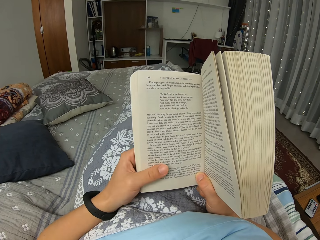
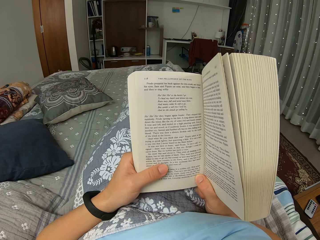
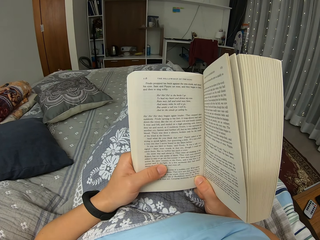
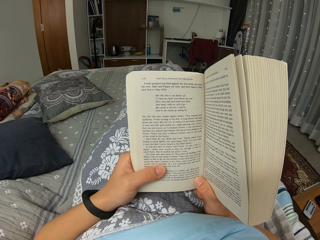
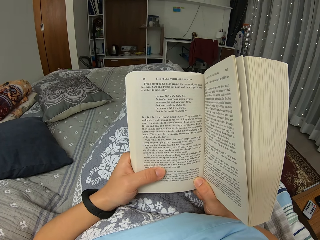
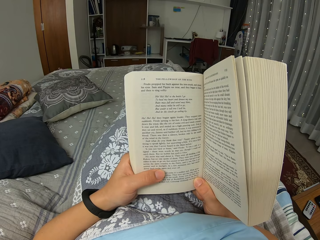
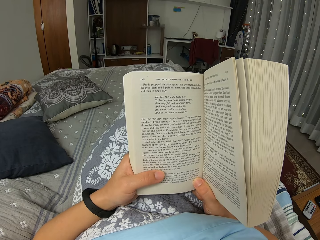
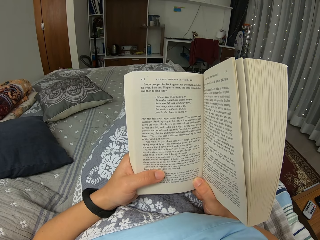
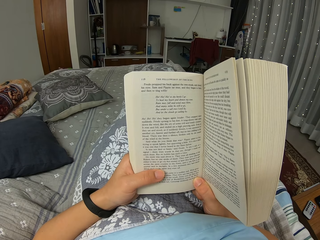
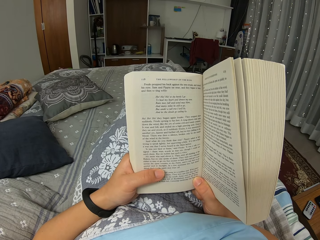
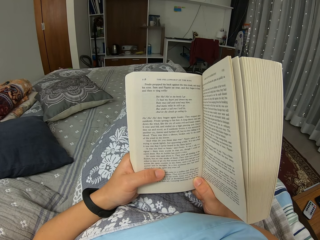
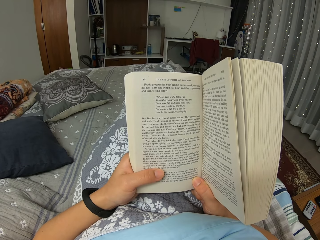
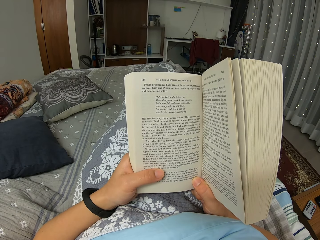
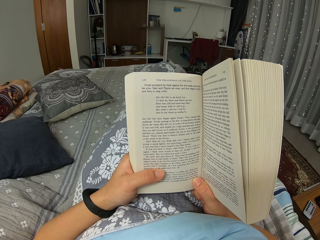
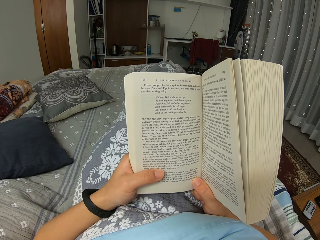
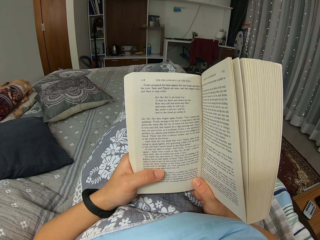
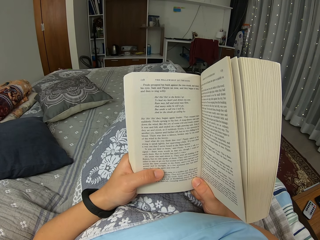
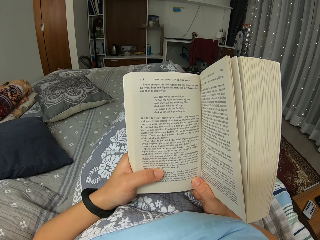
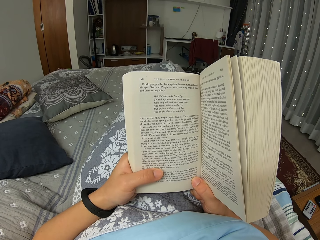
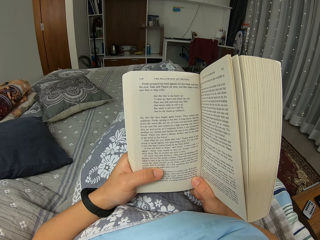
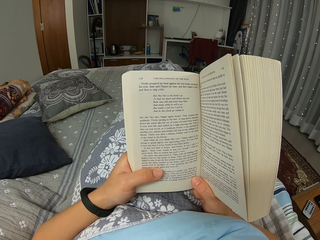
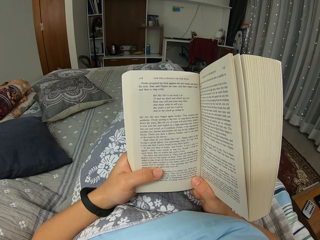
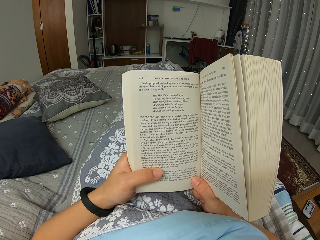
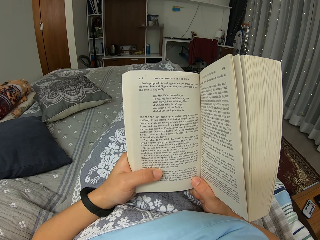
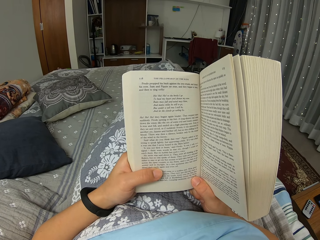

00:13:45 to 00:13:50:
The camera wearer holds a book.

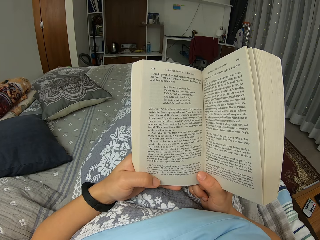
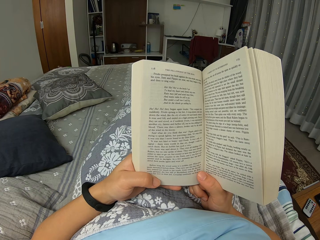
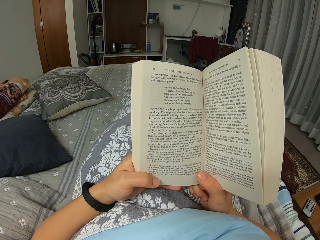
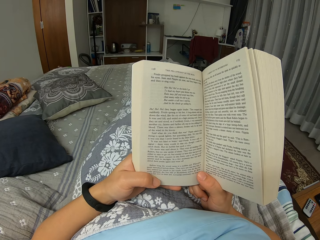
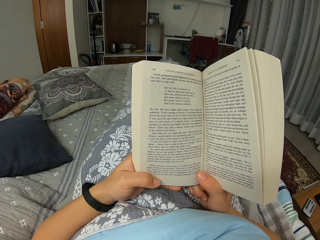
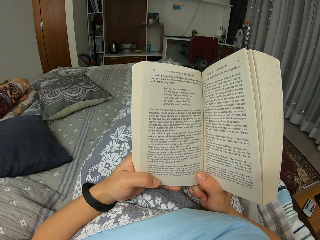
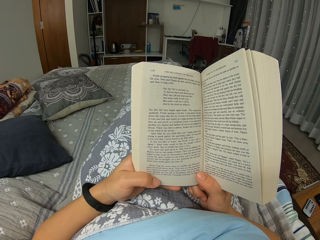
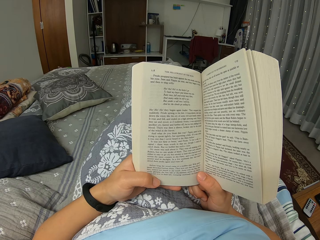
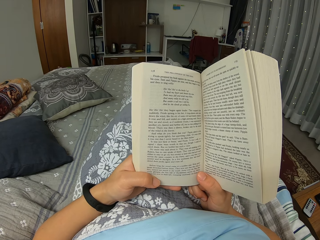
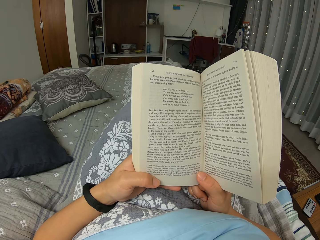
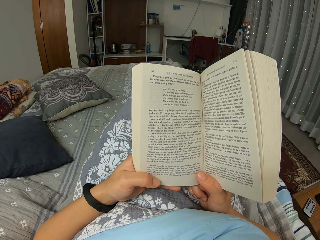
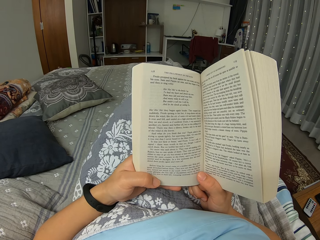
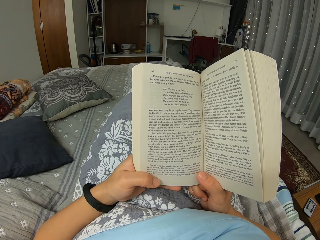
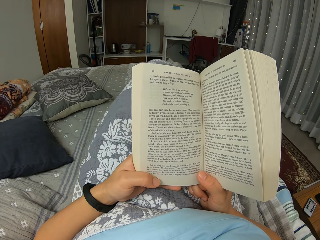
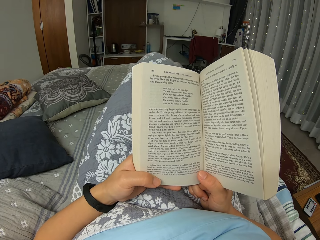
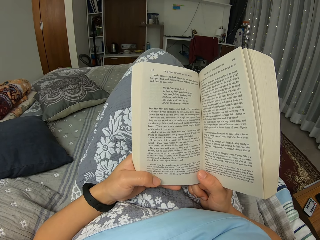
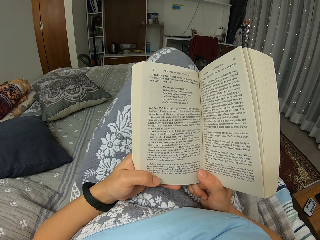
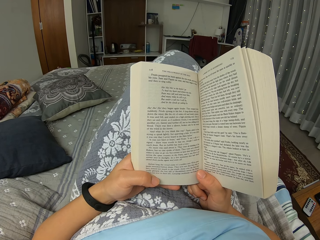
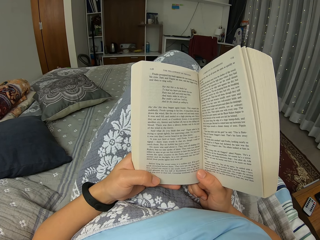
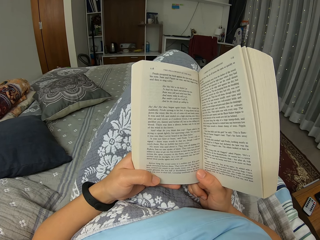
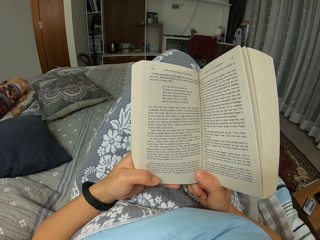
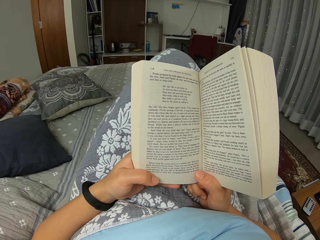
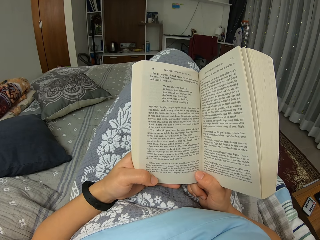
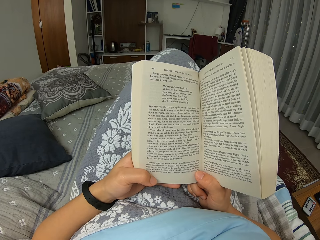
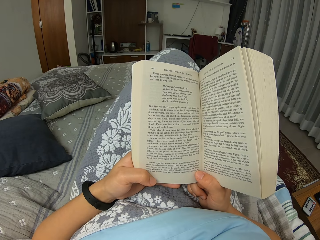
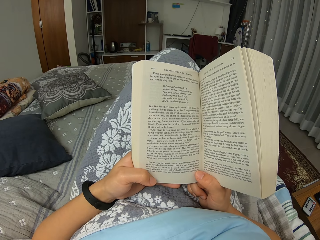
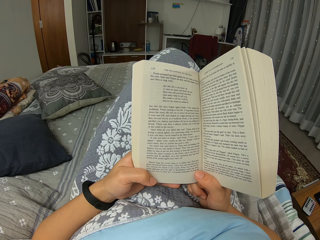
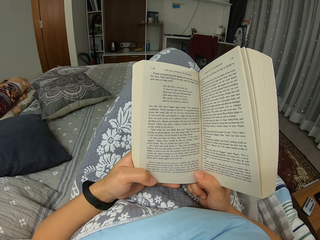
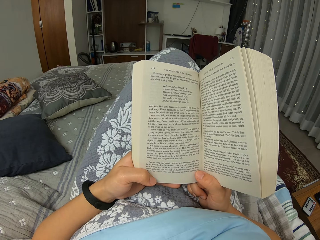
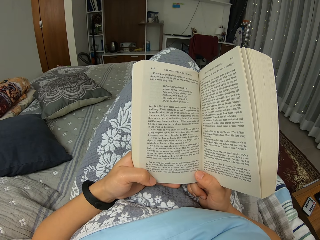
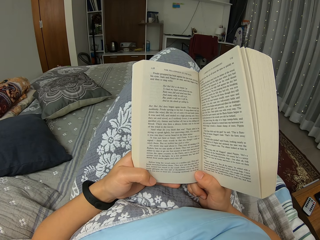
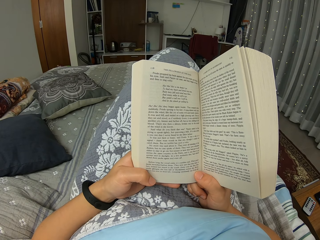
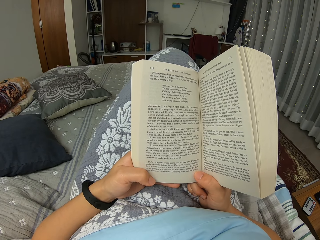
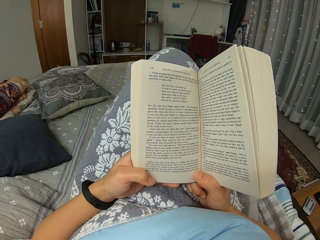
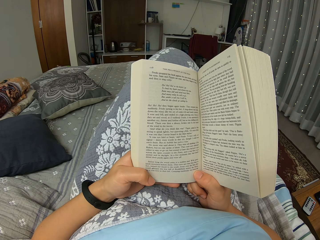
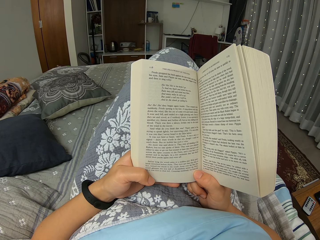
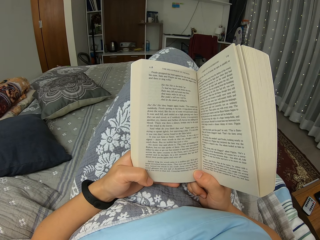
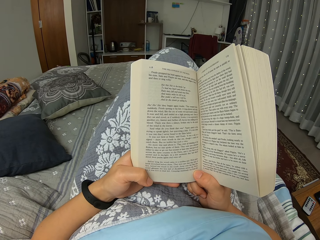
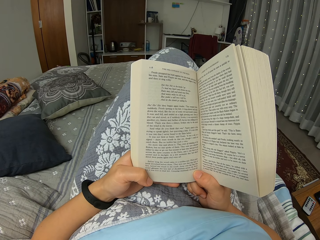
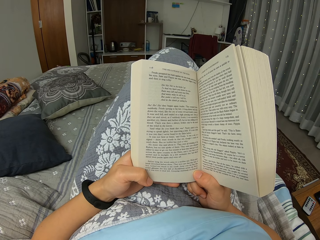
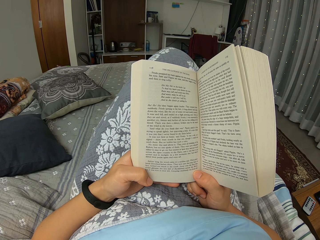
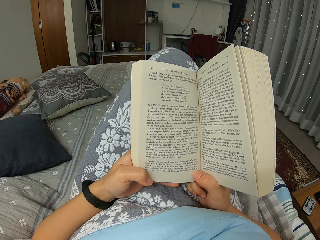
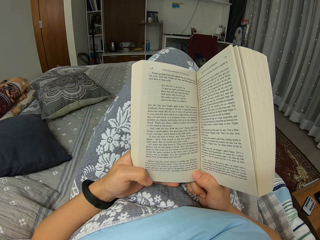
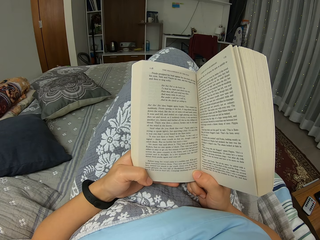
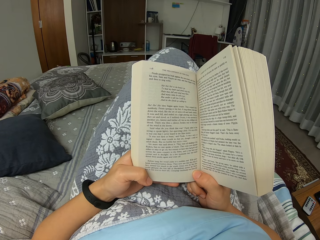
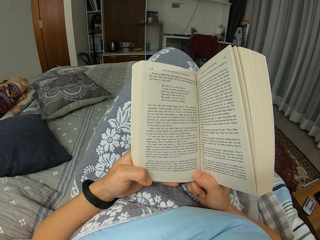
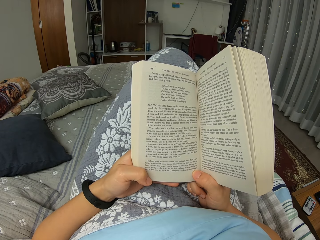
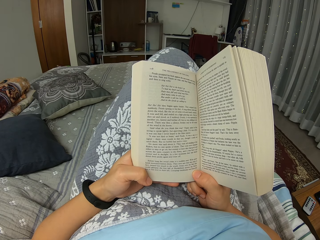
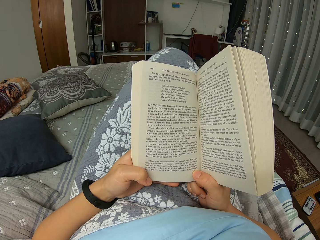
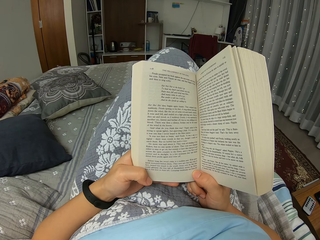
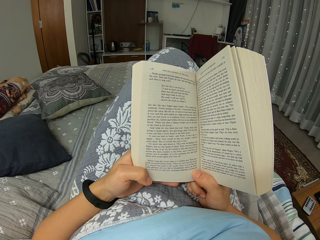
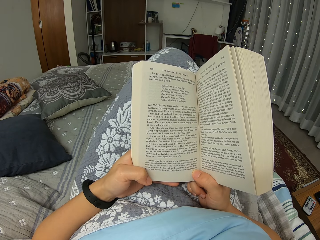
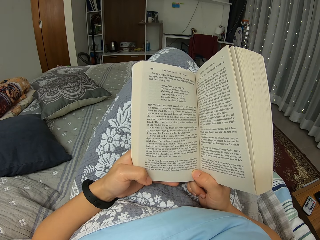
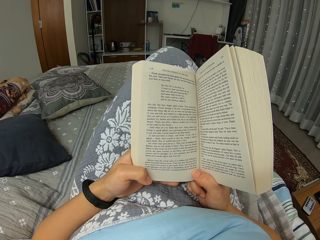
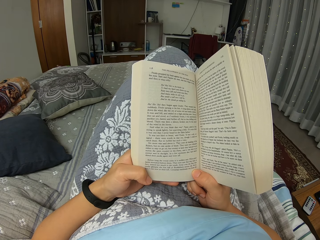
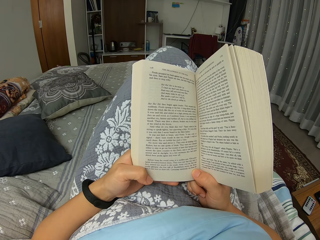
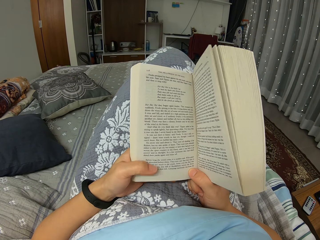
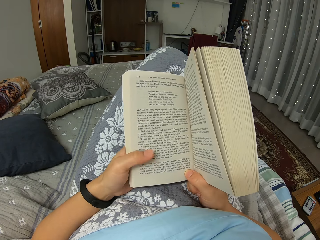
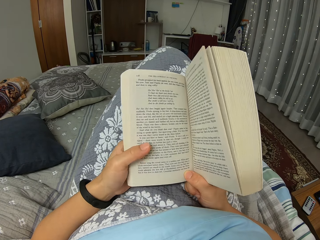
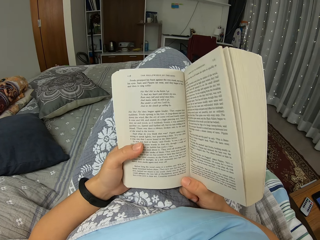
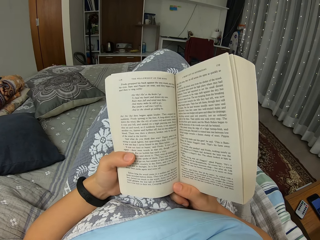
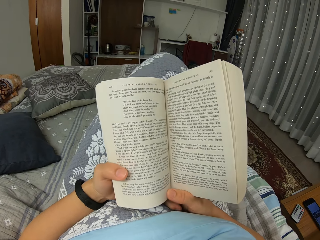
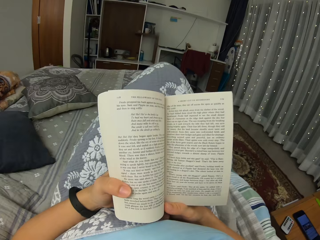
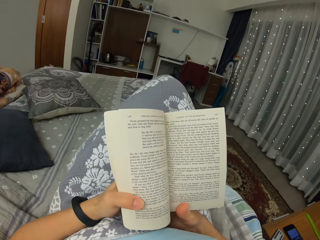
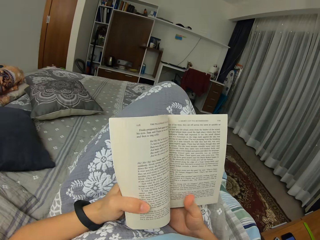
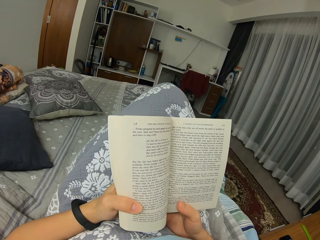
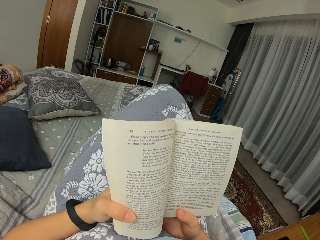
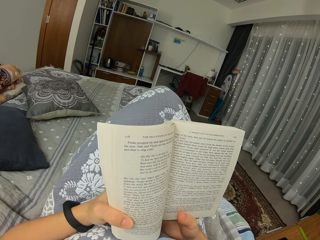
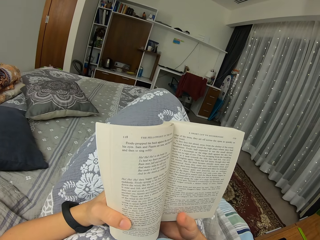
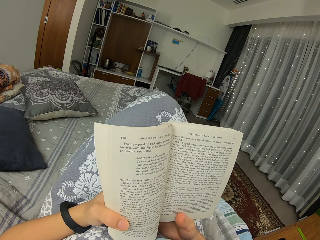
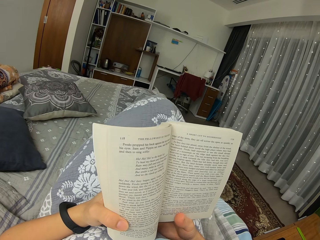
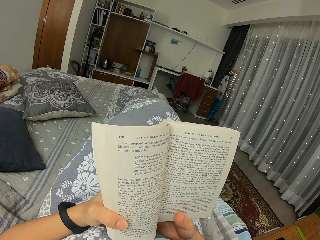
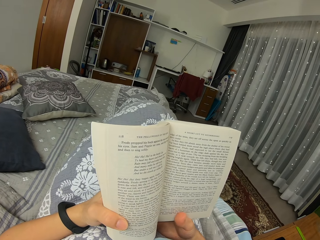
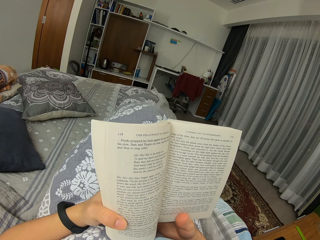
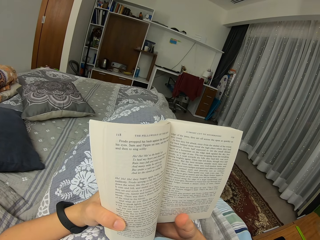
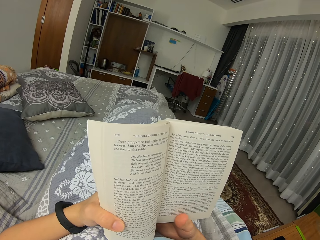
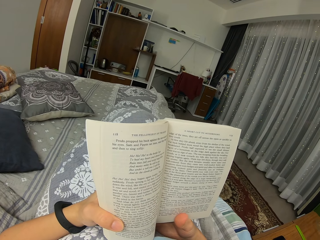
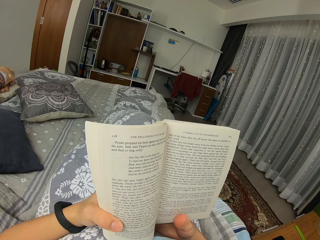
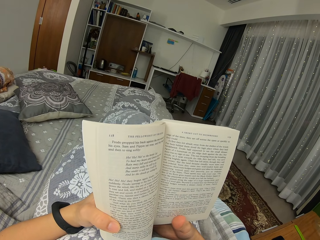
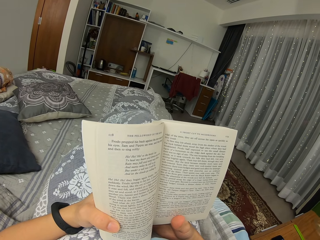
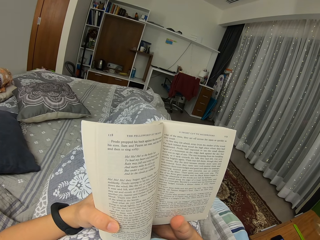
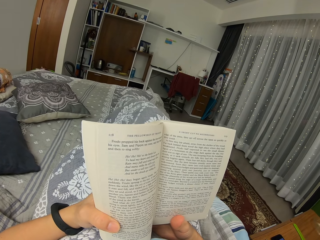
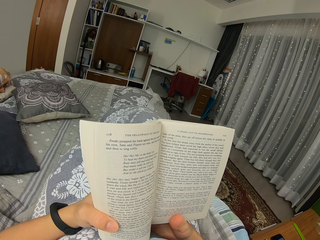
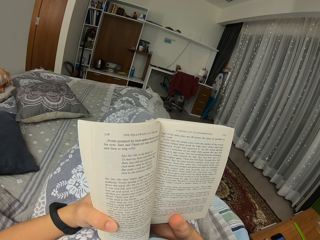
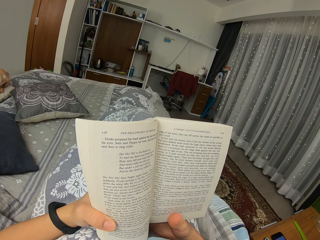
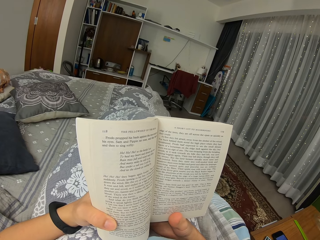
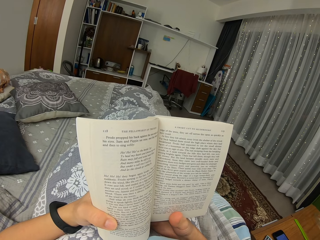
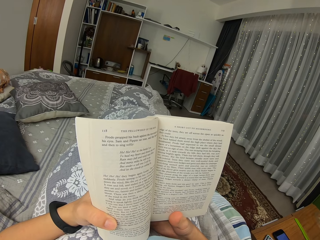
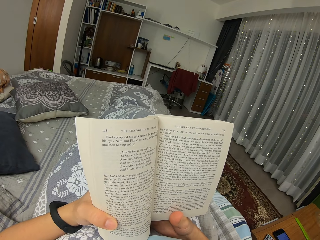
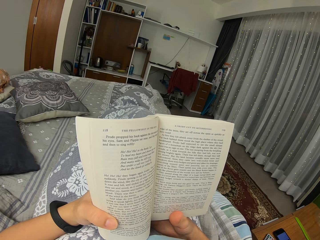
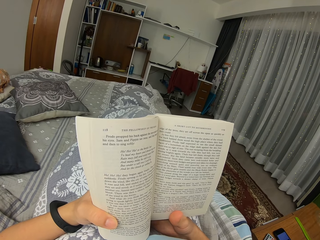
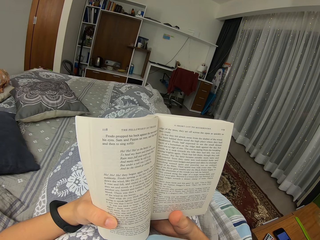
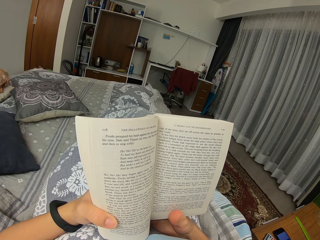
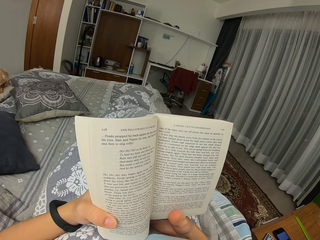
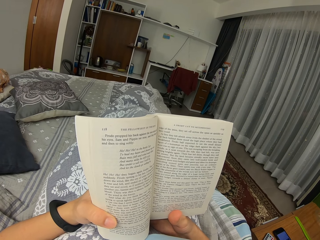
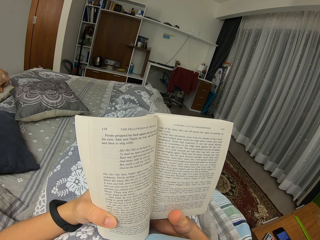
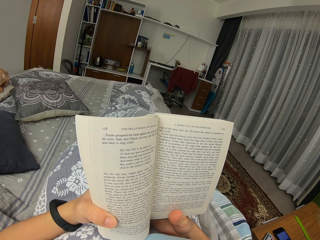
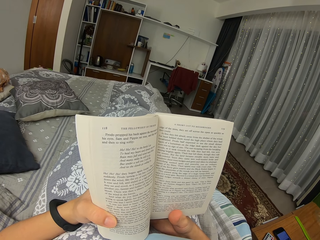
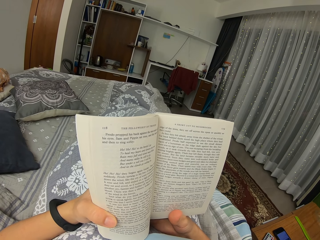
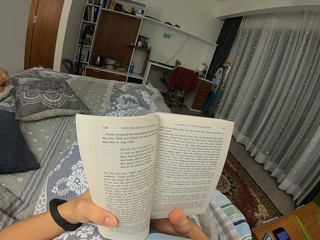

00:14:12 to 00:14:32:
The camera wearer moves a leg. They read the book. They adjust the book position and move the leg.
